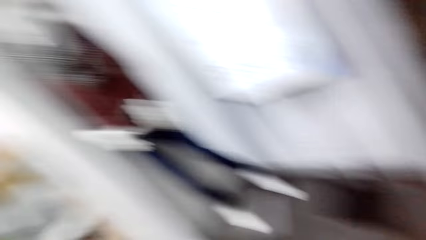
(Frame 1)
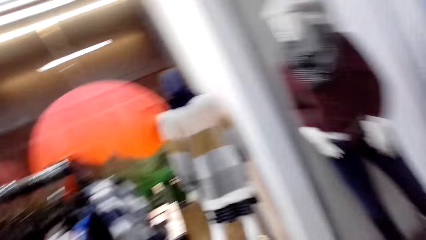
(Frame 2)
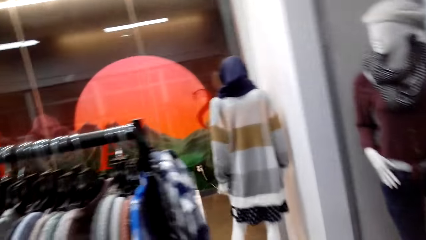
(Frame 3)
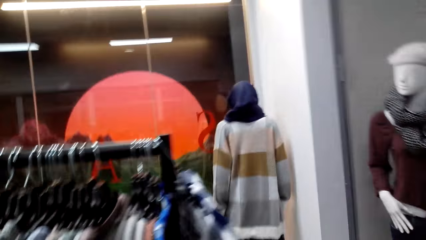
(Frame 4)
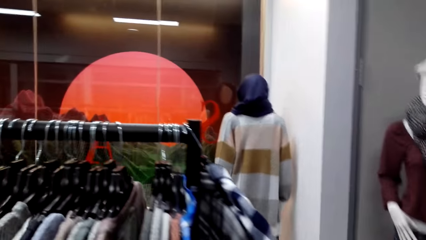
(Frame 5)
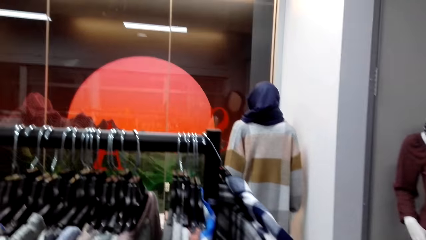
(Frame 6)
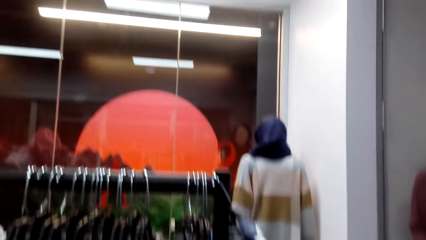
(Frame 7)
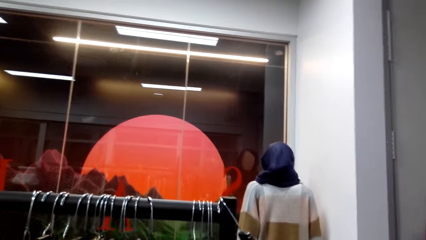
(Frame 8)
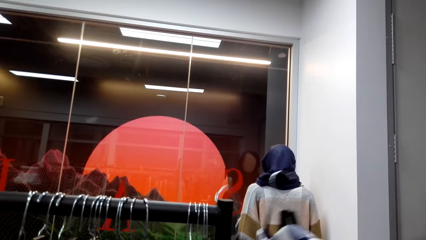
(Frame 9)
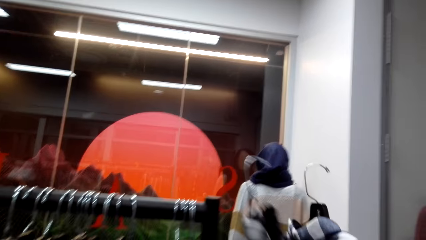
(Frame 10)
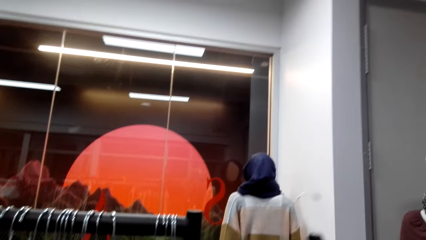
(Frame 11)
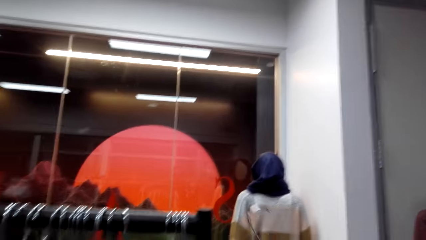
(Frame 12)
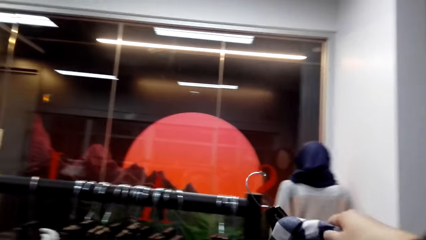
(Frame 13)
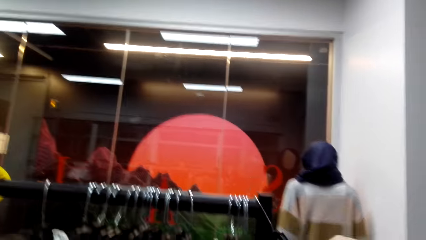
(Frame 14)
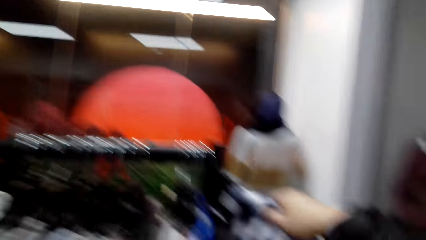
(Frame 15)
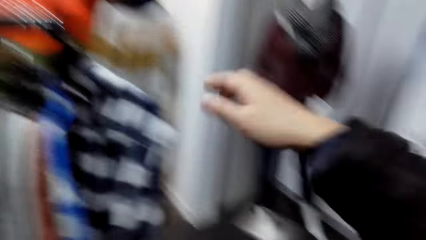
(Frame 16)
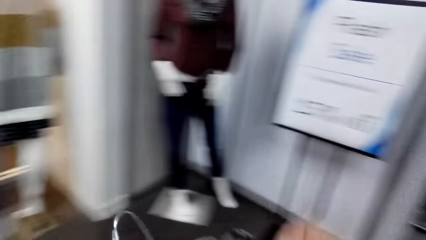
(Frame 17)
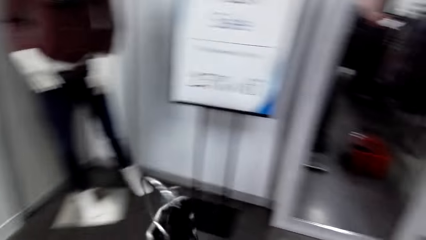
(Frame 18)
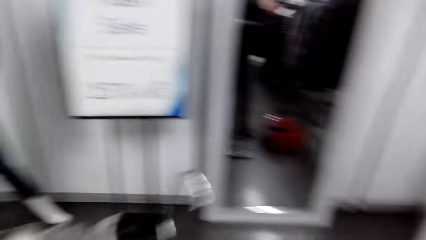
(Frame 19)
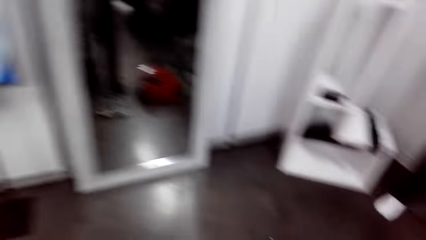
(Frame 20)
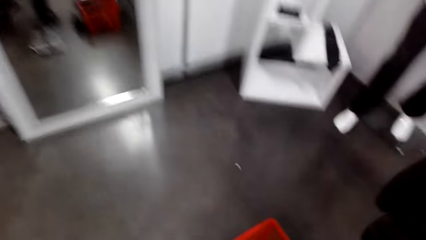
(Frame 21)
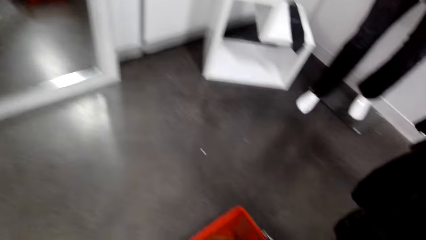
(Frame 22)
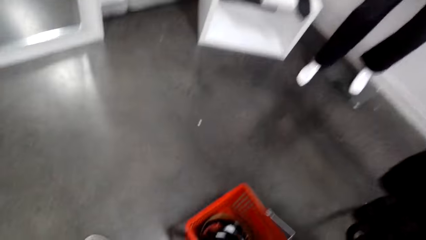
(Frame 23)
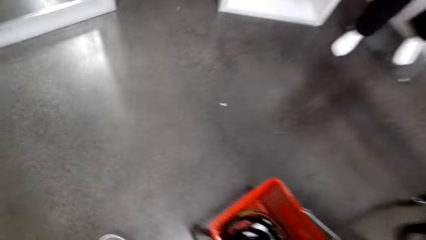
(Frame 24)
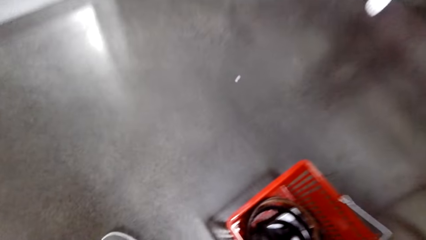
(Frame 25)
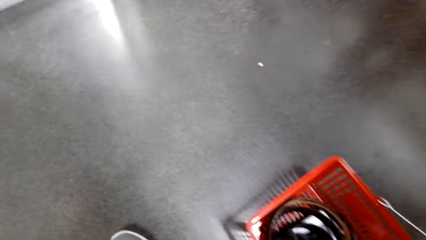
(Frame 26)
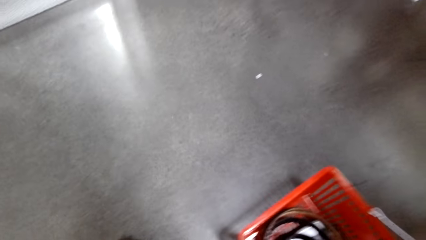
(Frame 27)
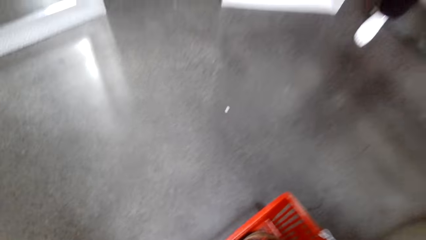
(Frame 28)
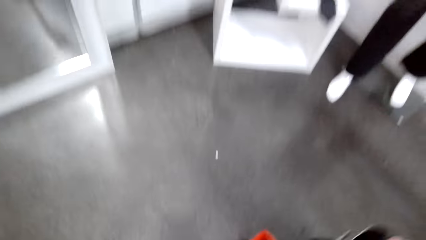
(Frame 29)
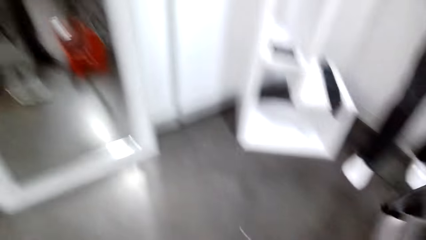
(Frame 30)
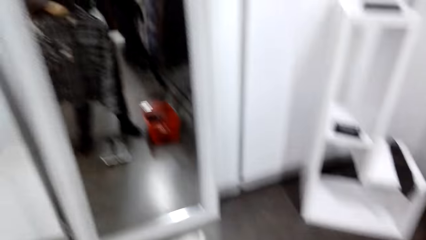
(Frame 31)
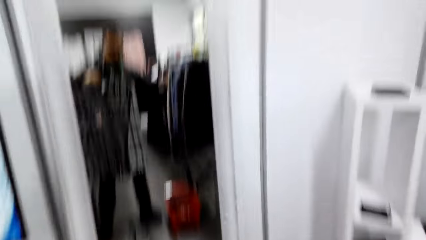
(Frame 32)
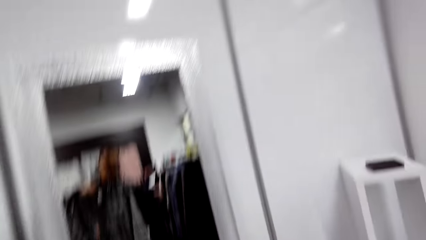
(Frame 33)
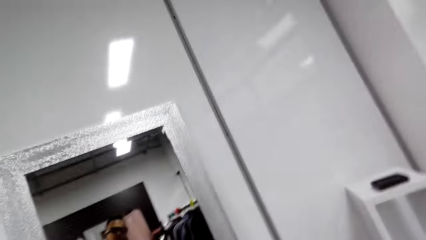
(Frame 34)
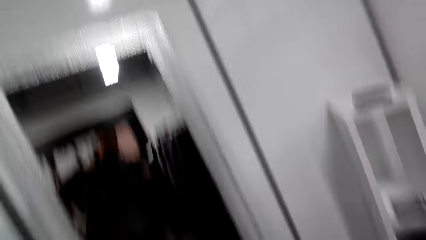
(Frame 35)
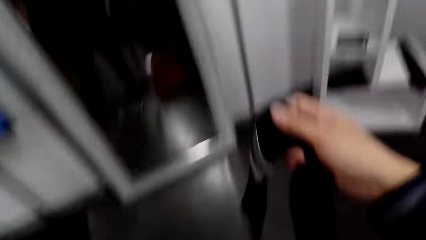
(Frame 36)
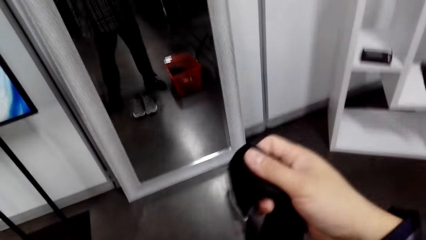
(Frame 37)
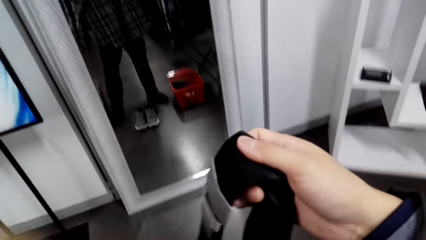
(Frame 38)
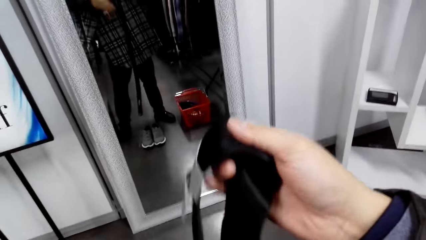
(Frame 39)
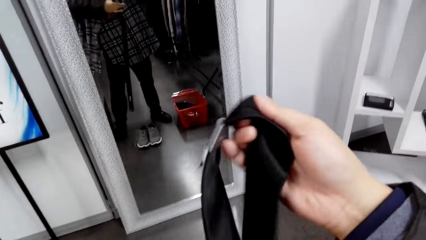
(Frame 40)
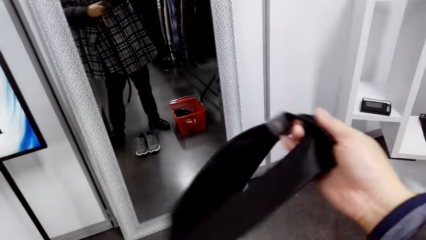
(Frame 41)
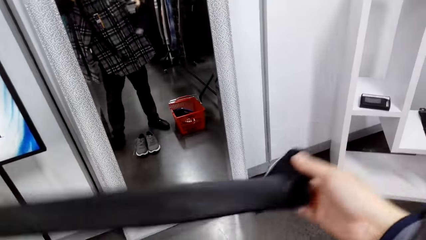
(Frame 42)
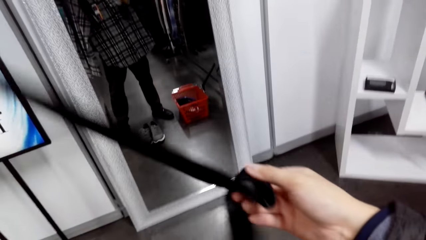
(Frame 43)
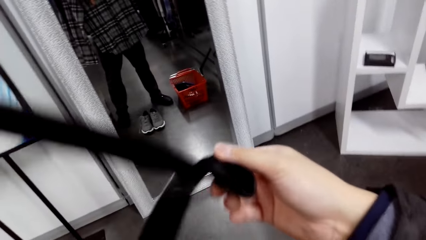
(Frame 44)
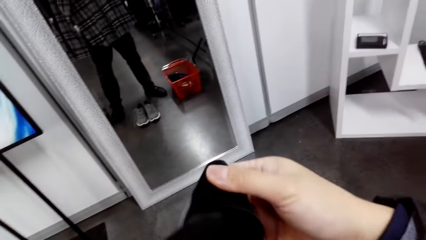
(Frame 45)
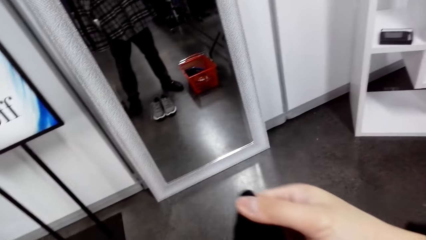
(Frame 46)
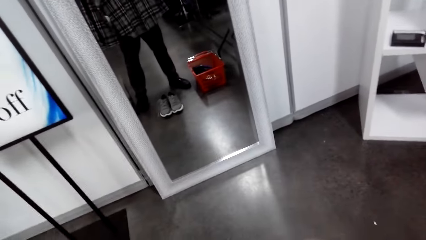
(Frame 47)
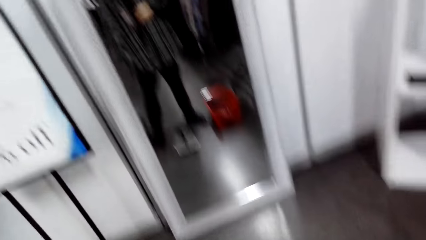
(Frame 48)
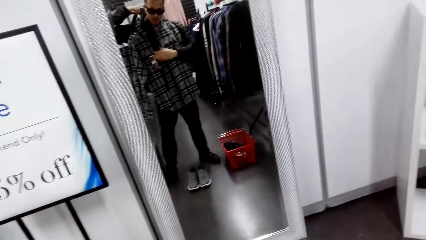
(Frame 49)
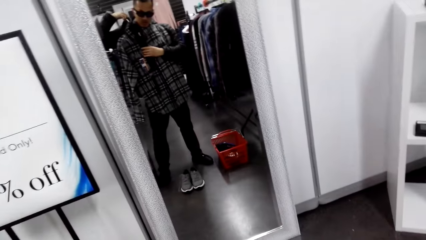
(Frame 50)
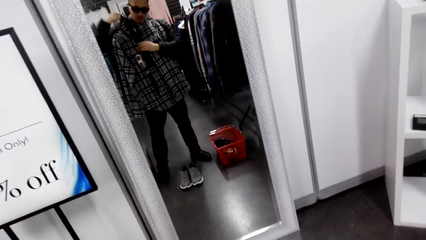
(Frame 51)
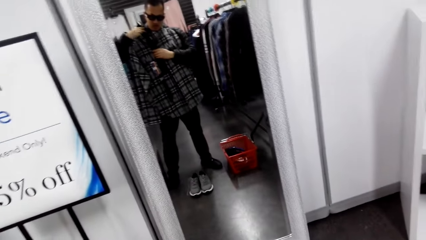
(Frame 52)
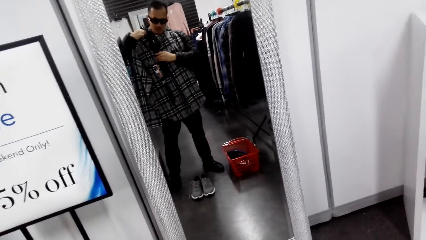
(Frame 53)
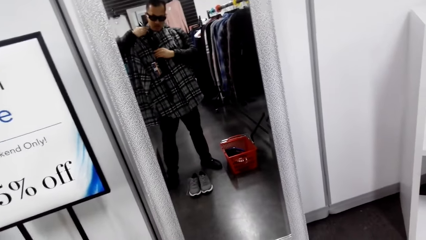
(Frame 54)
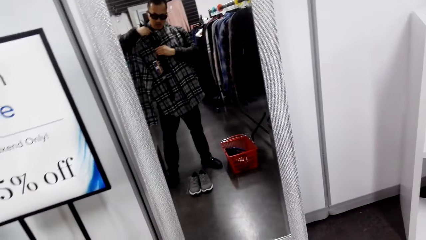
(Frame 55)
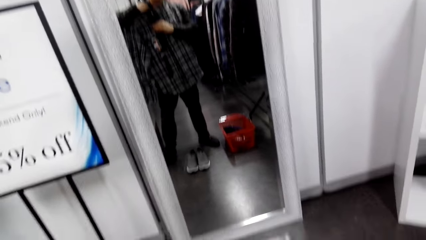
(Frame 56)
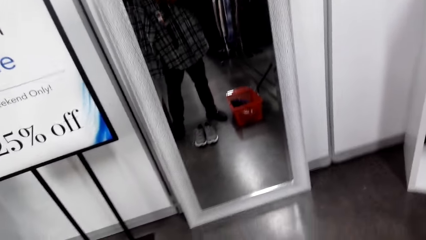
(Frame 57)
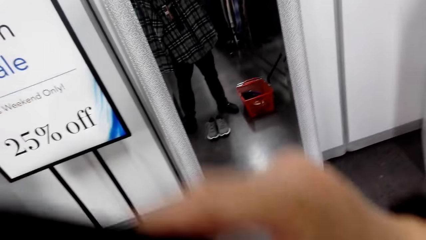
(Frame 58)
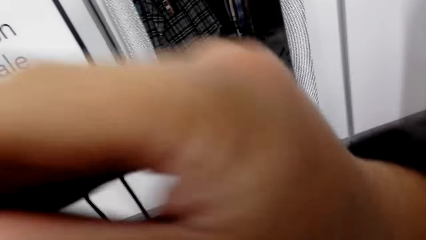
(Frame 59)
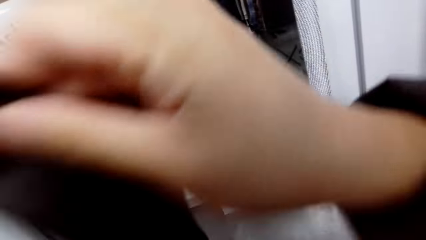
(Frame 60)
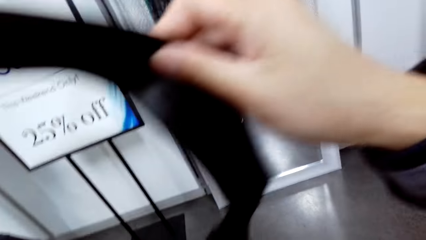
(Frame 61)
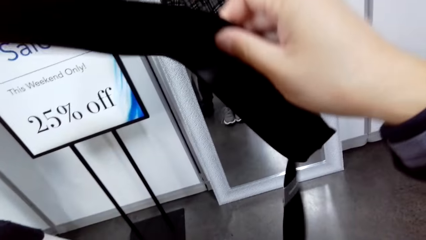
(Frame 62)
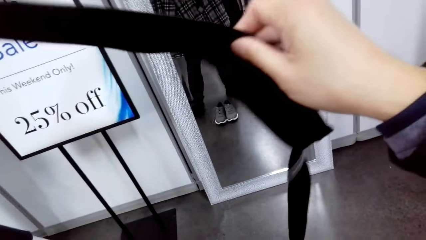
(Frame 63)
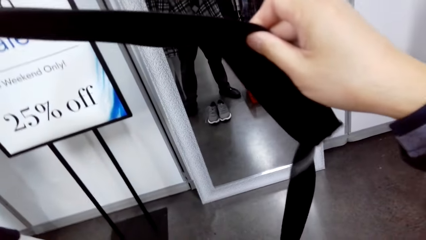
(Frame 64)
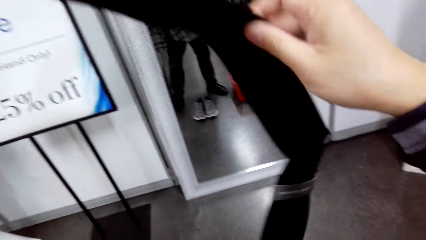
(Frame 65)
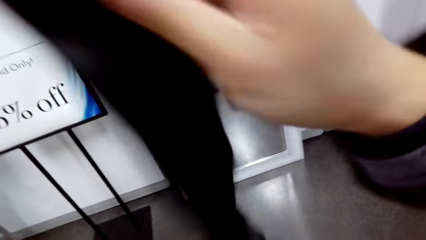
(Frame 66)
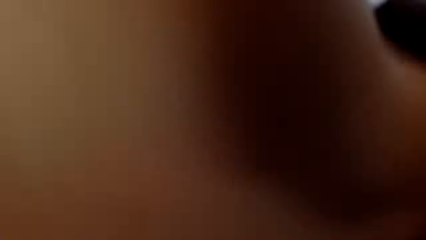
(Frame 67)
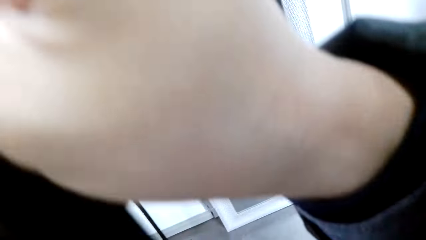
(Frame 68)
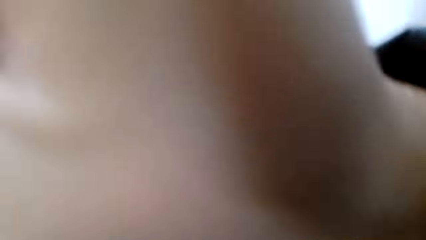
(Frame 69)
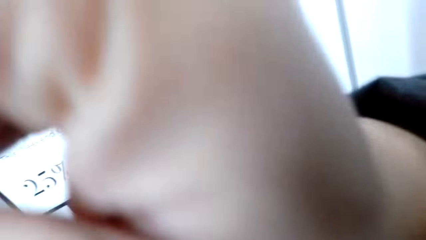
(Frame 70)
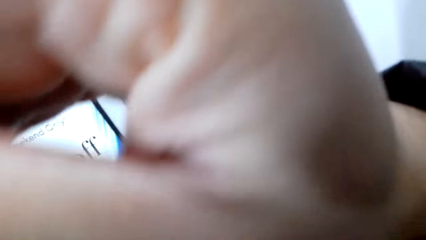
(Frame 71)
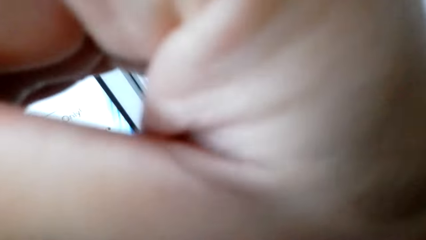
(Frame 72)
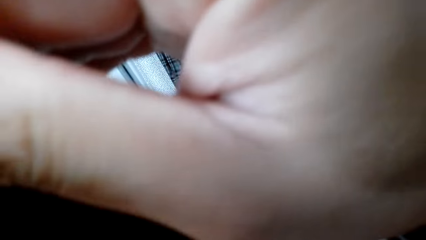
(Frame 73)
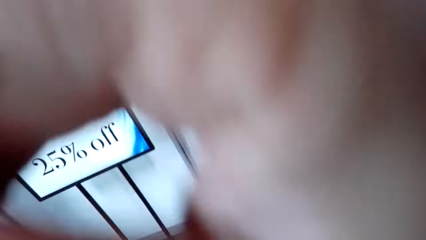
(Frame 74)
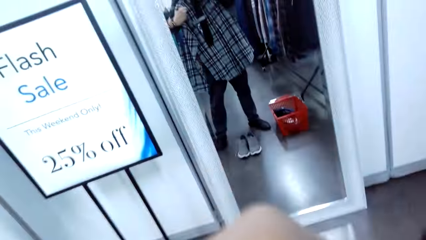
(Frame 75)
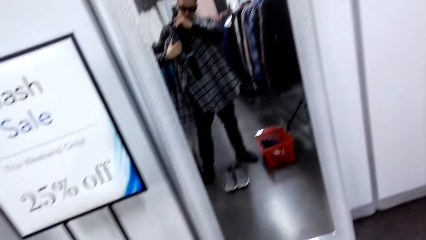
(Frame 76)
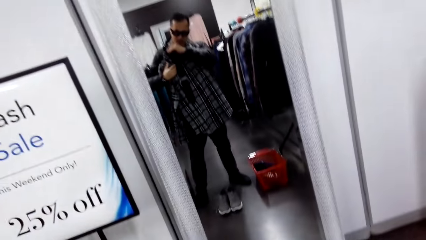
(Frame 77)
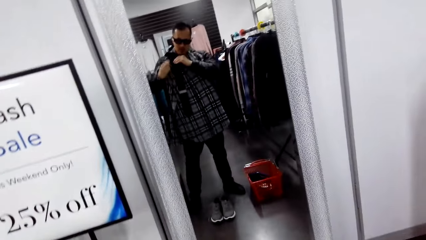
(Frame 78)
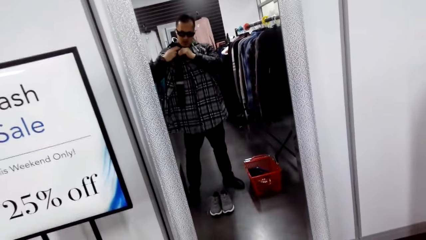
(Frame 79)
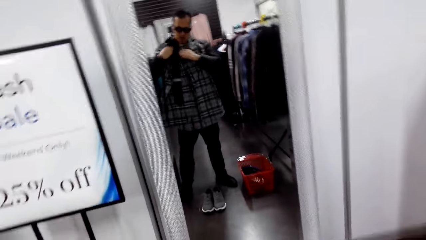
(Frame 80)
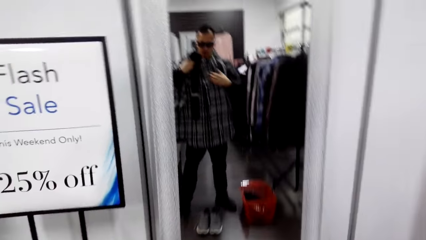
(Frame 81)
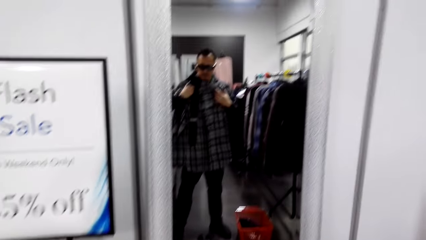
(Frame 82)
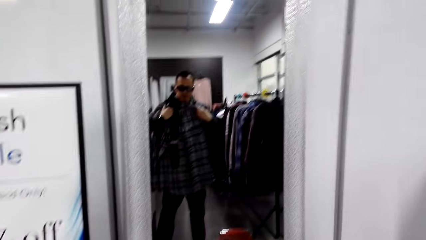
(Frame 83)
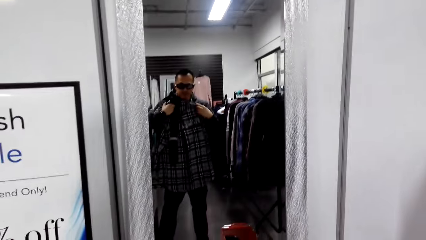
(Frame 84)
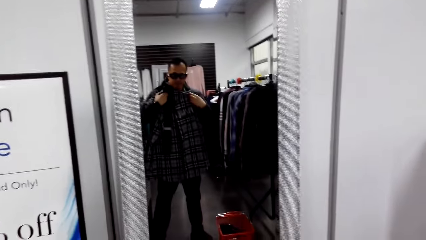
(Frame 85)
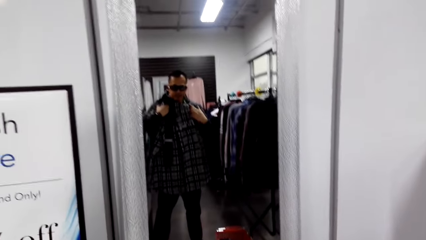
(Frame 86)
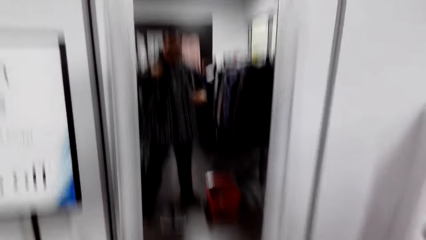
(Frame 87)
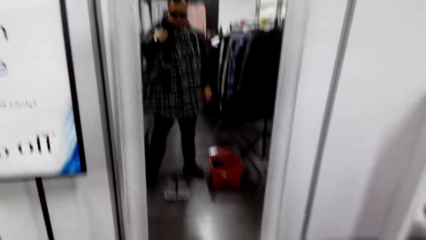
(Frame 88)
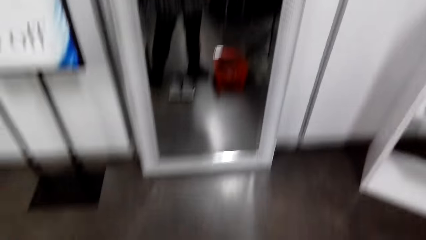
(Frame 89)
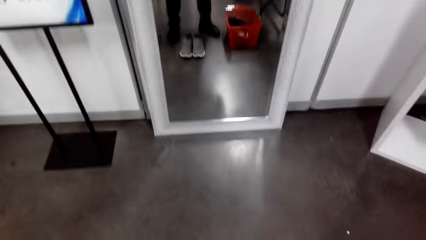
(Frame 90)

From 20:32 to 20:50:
The camera wearer turns around. They remove a shirt from the hanger on the clothing rail. They hang the shirt on the clothing rail. They match a tie with the shirt. They unfold the tie. They match the tie with the shirt. They hold the tie. They match the tie with the shirt.
